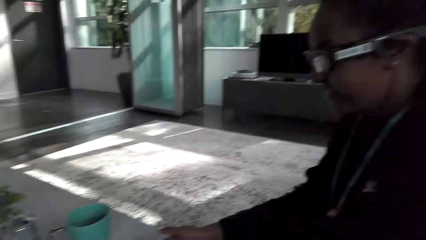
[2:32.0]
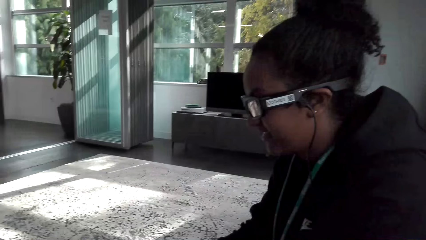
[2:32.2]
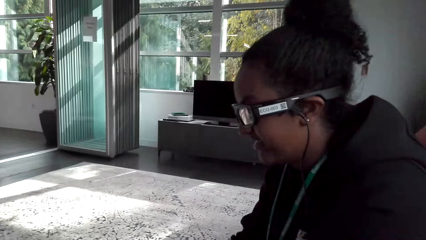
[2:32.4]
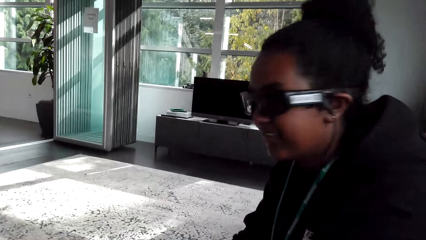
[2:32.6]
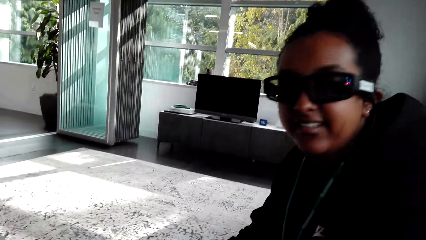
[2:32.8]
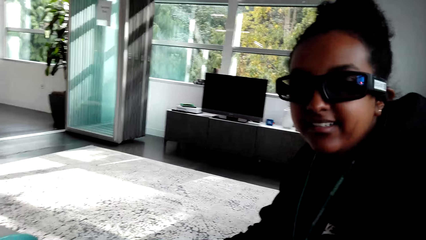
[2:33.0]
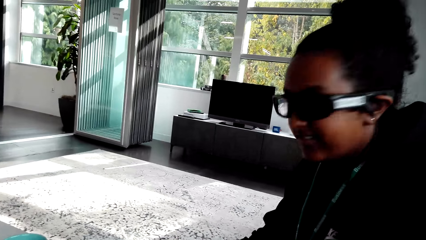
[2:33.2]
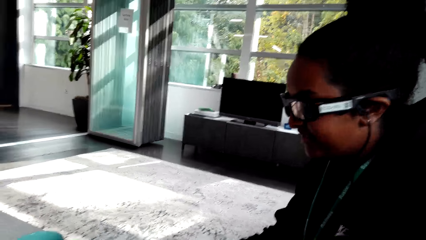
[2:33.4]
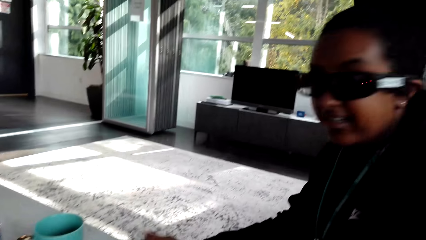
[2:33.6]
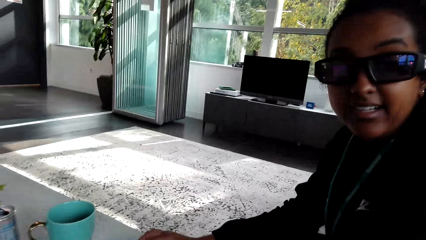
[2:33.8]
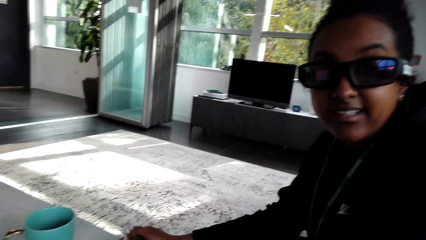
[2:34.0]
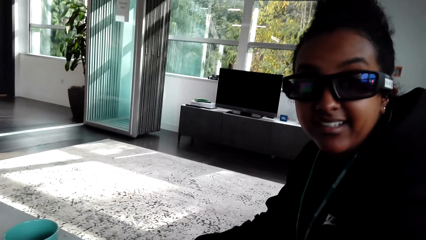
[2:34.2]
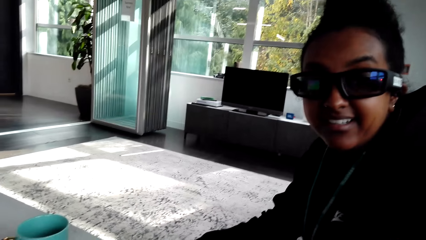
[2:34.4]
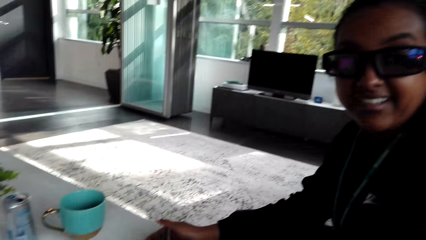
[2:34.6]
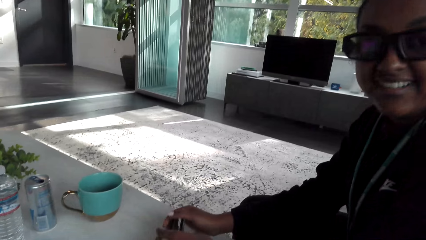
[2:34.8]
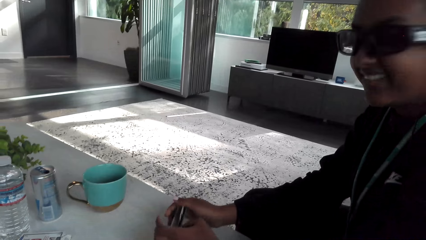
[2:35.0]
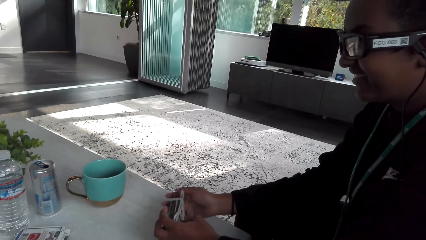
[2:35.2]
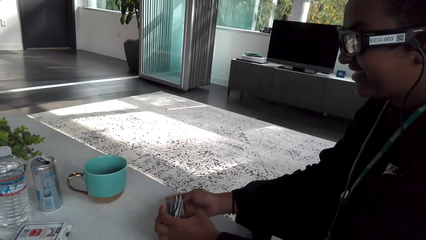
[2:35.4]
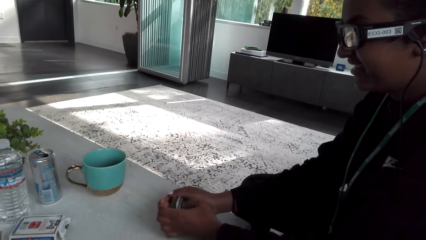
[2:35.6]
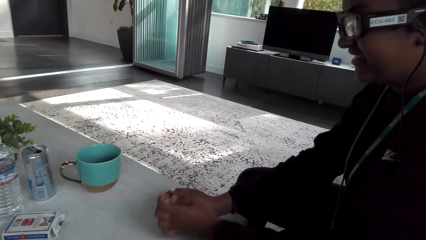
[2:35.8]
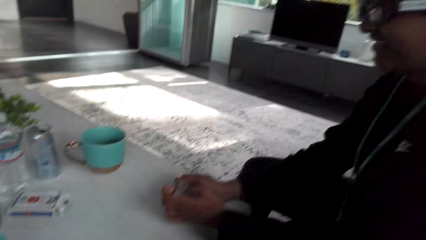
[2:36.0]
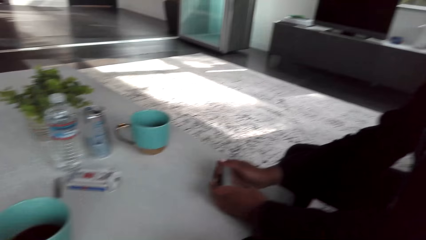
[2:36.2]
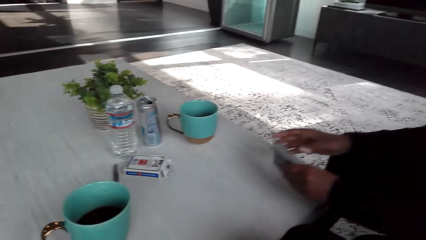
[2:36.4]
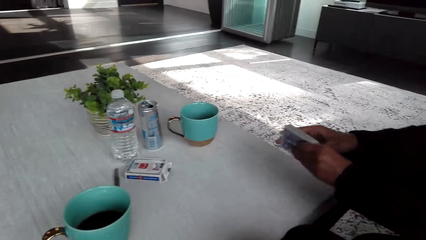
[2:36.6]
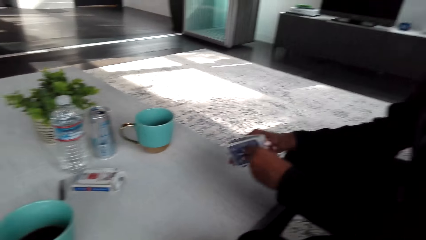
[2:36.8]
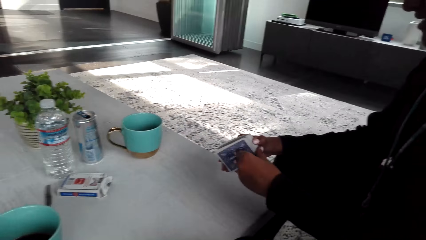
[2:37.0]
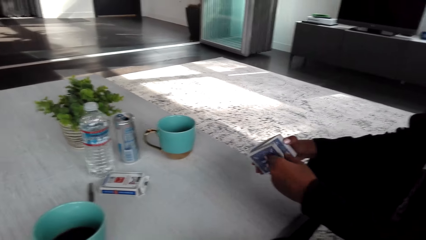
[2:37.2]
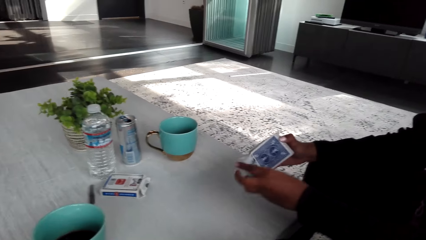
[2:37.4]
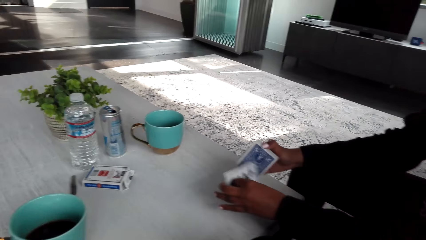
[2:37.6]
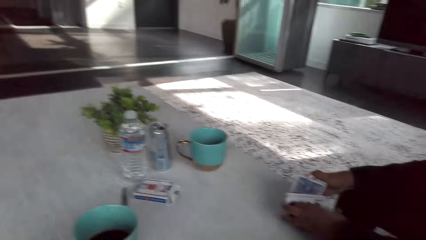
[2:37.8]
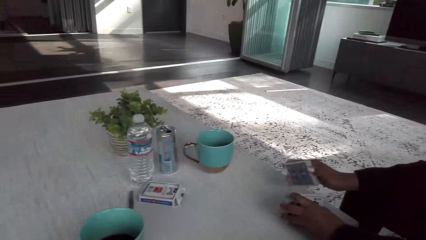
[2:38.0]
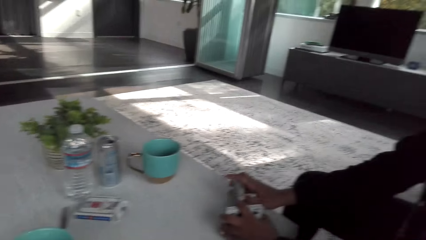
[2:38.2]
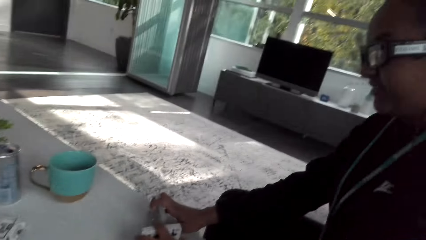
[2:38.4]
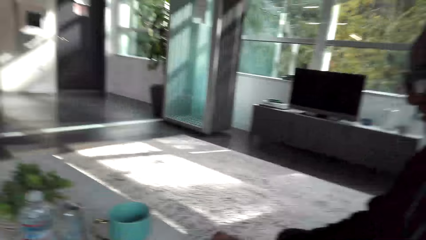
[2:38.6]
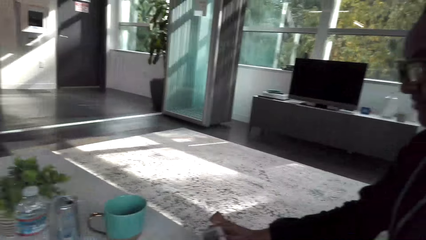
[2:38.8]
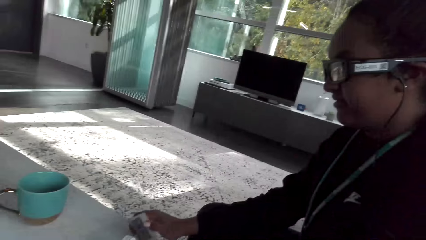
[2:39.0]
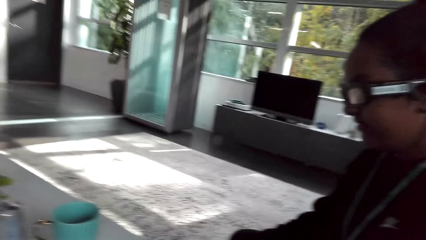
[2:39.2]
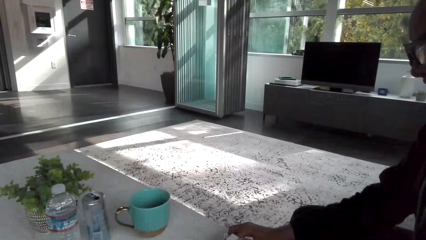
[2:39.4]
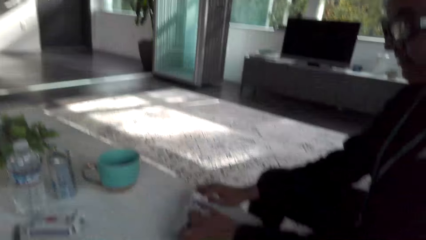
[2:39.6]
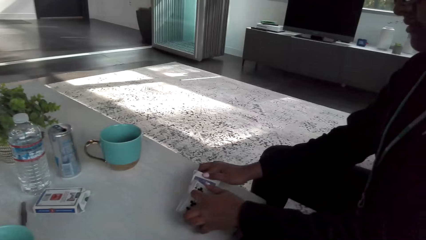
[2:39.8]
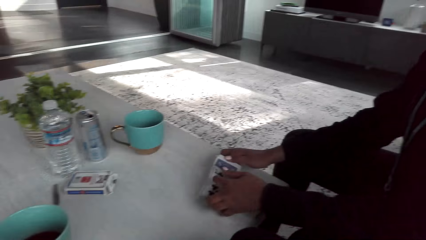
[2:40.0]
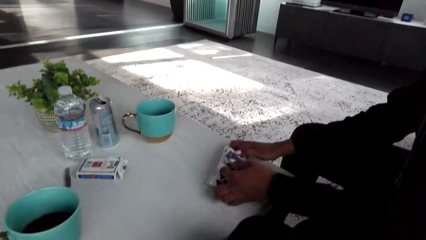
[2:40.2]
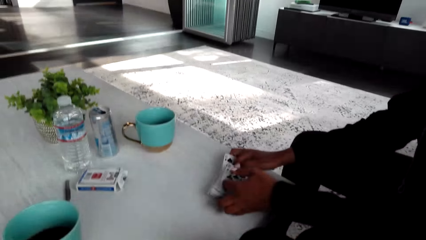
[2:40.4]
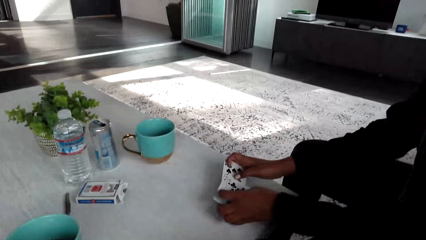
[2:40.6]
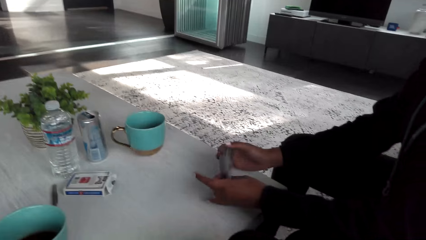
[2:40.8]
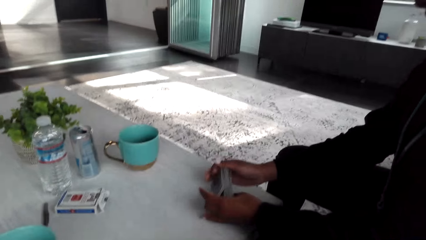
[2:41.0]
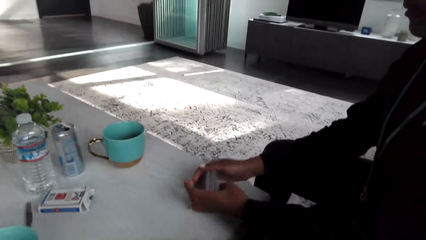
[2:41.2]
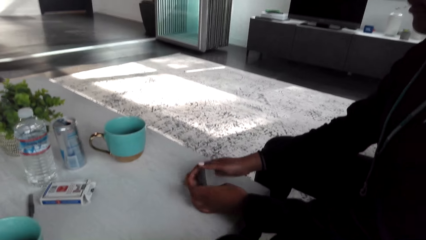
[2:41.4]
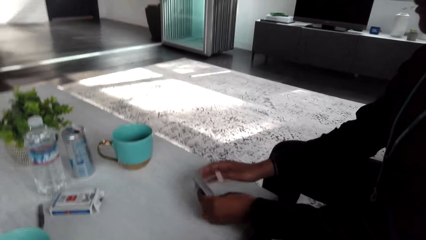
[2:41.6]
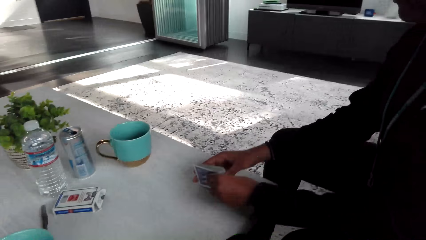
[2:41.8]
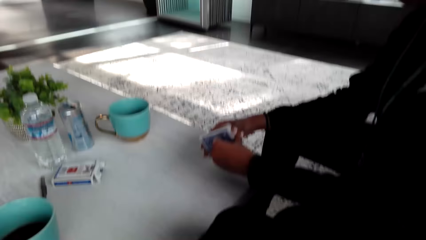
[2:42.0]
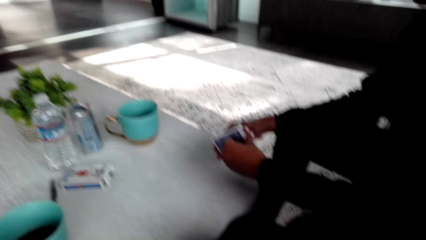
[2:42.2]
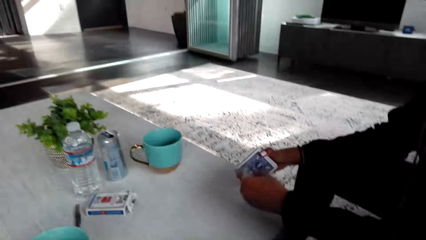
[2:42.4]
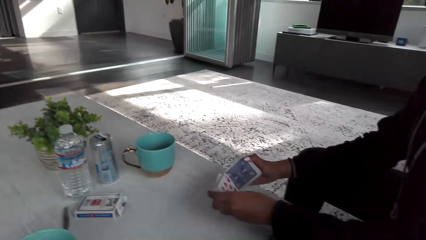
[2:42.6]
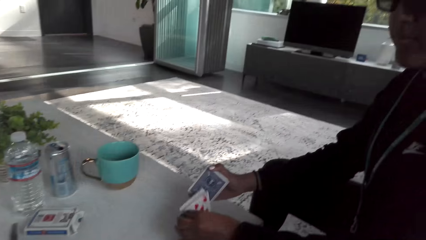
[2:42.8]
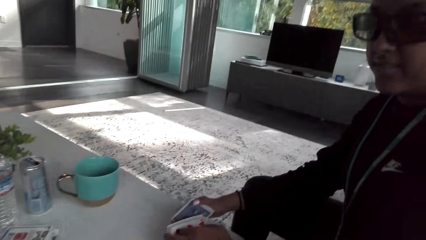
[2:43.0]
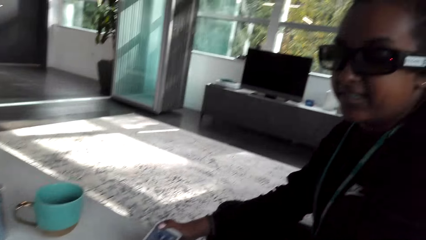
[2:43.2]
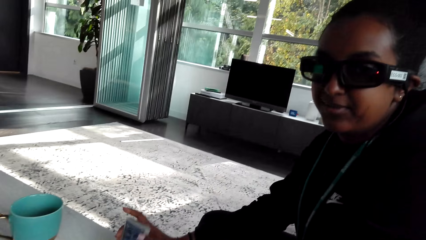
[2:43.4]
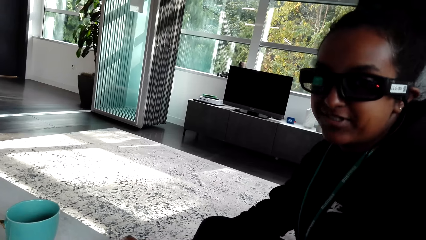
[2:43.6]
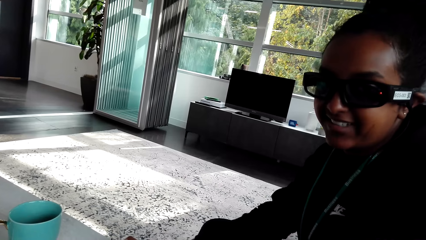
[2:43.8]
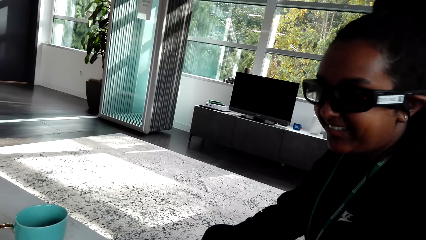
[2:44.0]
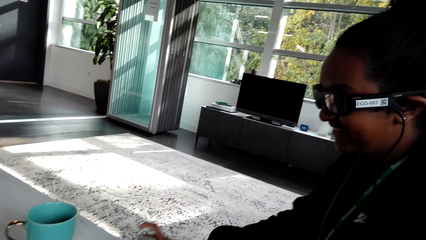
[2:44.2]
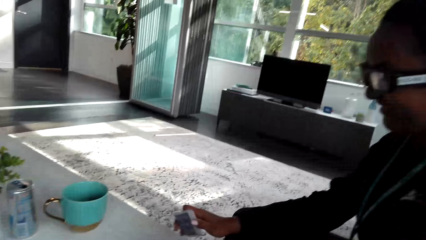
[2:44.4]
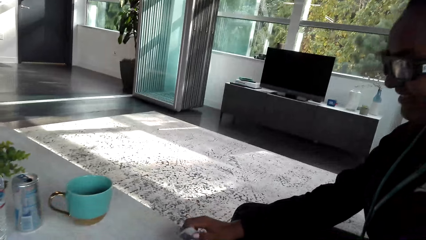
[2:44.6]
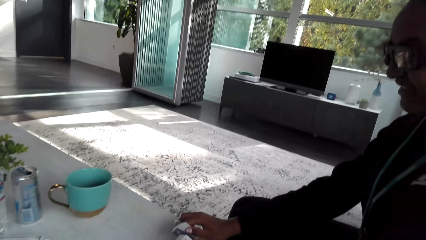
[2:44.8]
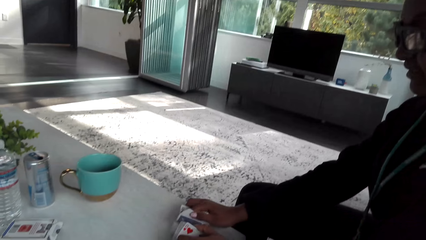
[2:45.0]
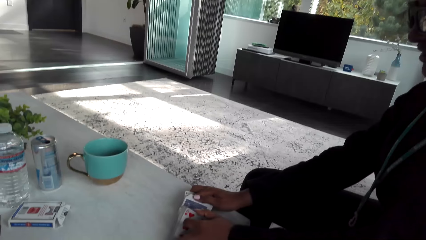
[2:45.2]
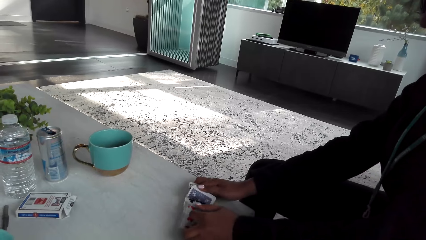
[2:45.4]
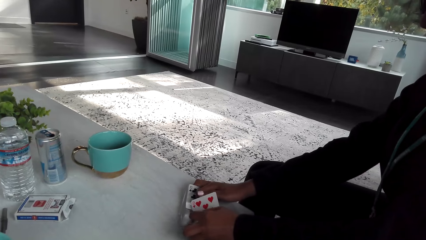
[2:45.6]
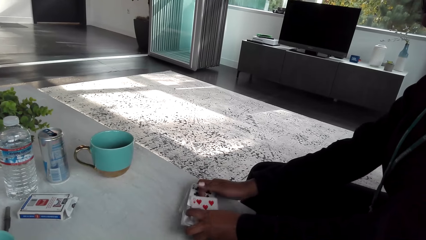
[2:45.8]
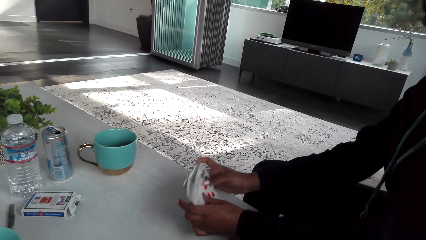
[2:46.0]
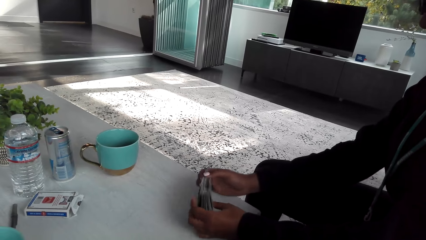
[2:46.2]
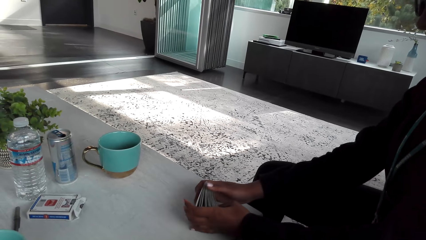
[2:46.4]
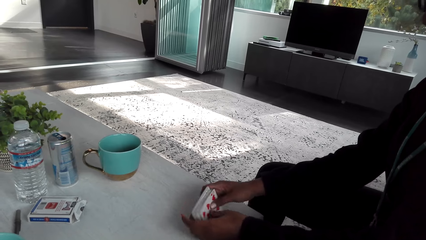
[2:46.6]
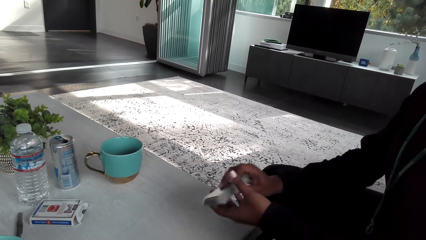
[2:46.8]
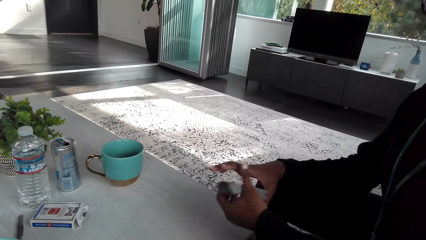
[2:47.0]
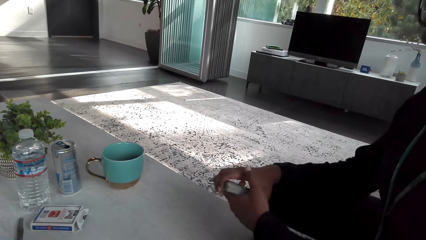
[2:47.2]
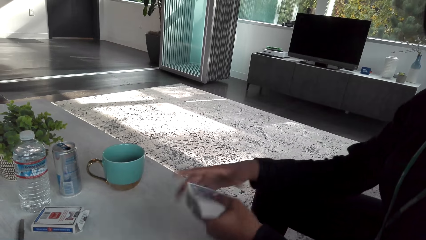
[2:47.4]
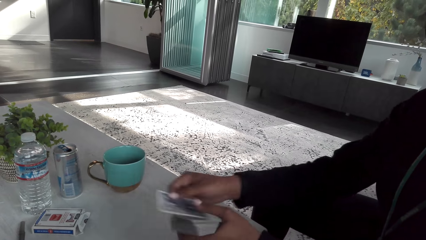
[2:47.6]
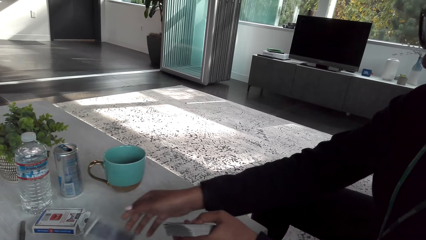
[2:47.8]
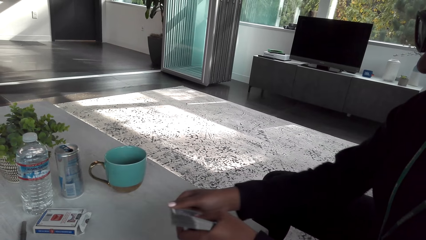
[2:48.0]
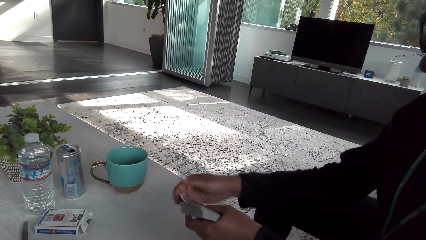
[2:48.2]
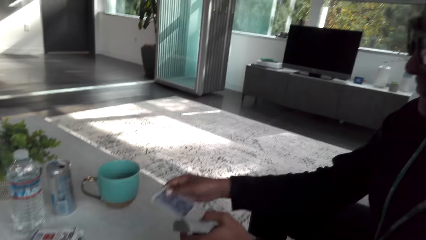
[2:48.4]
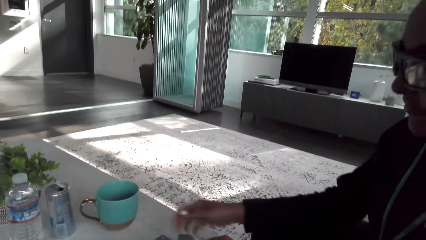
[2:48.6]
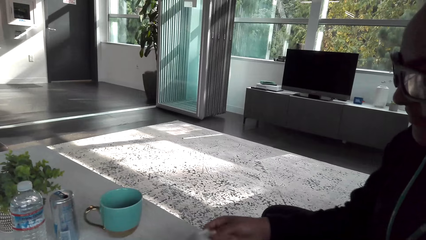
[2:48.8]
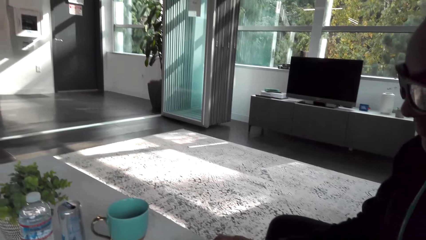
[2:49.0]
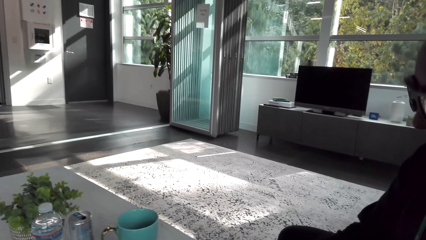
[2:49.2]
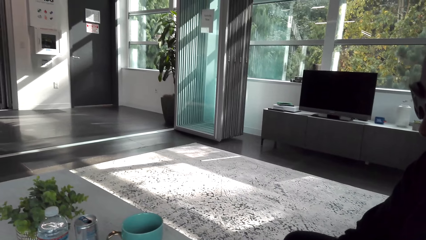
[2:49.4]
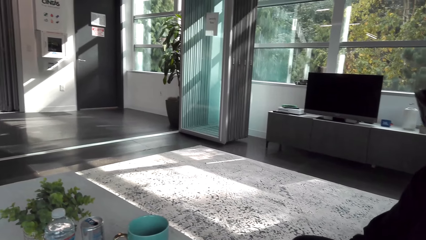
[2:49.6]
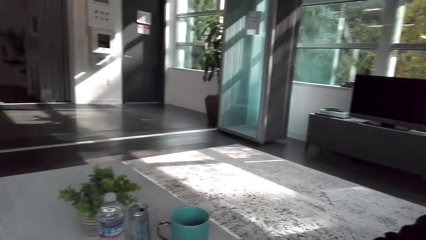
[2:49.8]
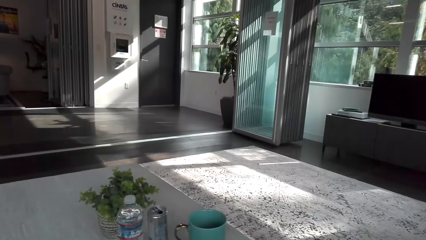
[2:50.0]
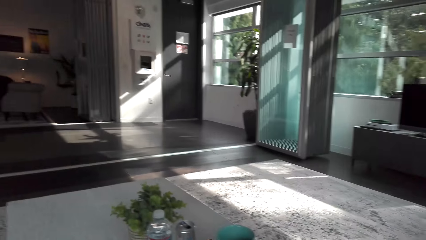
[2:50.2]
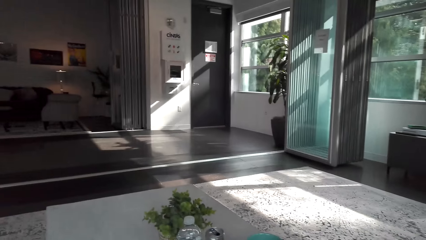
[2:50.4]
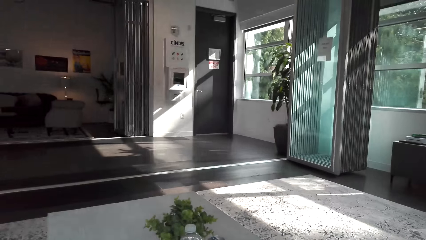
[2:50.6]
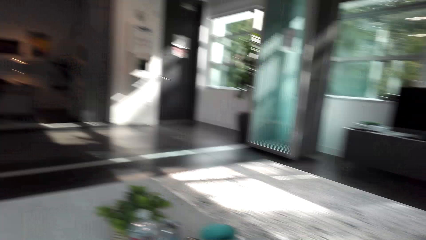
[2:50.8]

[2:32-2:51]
A woman shuffles the cards. The woman shares the cards with the camera wearer.
